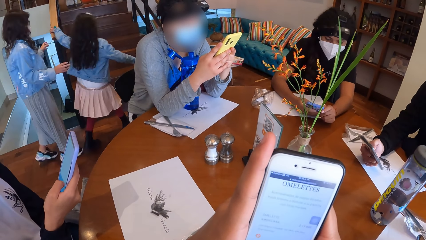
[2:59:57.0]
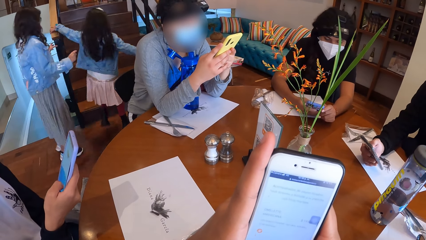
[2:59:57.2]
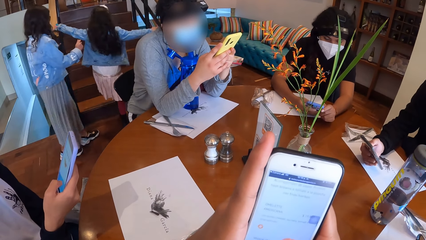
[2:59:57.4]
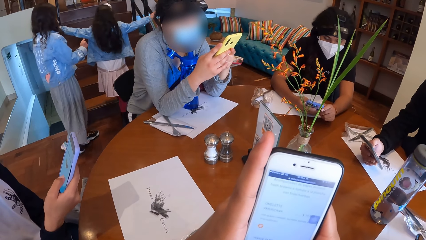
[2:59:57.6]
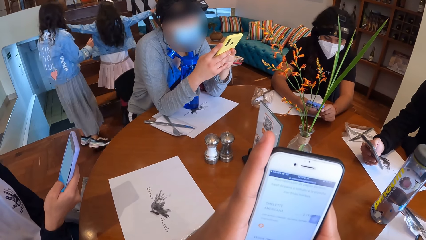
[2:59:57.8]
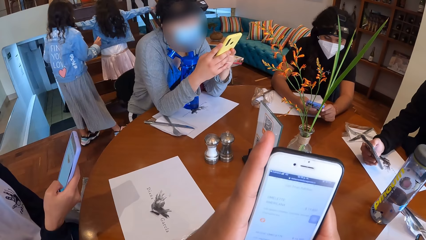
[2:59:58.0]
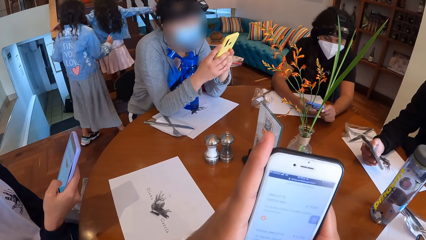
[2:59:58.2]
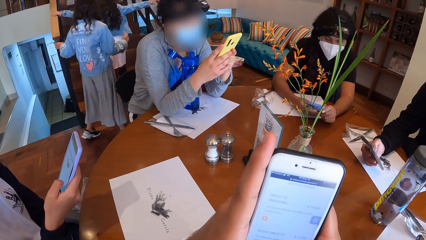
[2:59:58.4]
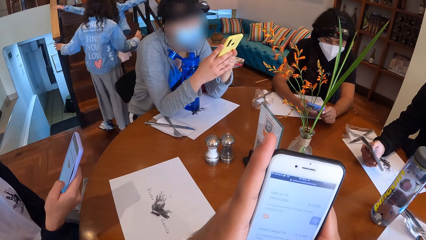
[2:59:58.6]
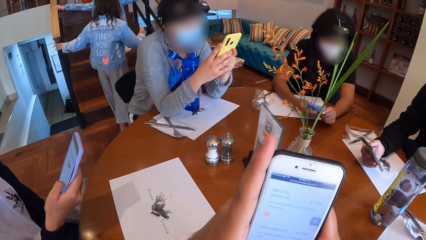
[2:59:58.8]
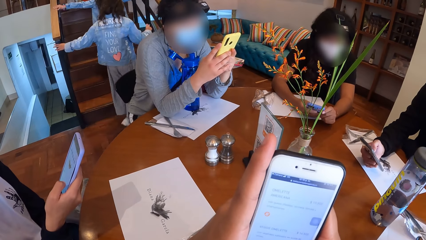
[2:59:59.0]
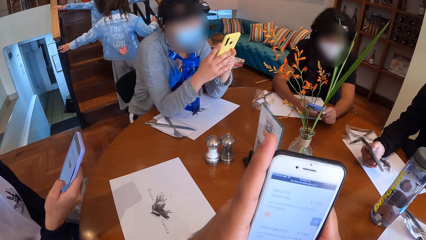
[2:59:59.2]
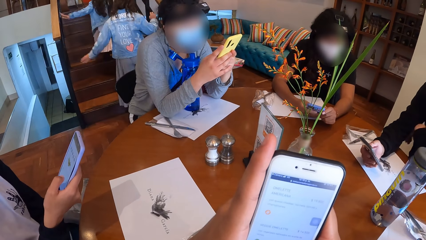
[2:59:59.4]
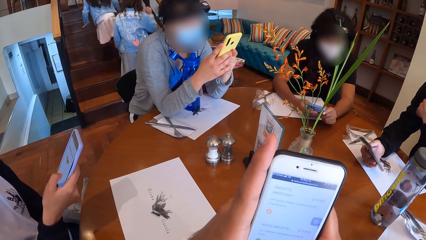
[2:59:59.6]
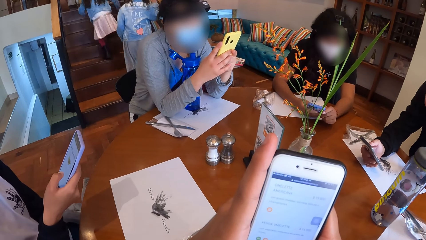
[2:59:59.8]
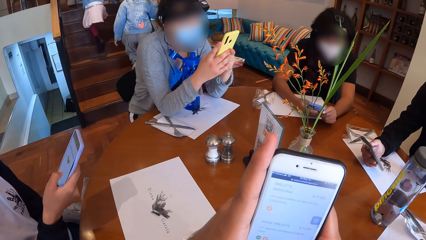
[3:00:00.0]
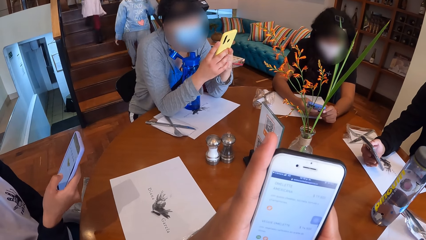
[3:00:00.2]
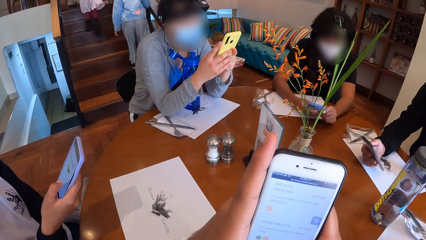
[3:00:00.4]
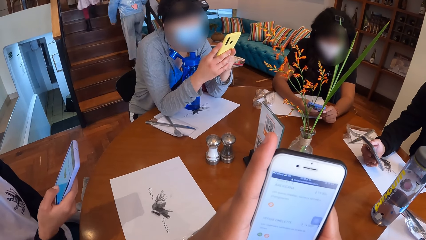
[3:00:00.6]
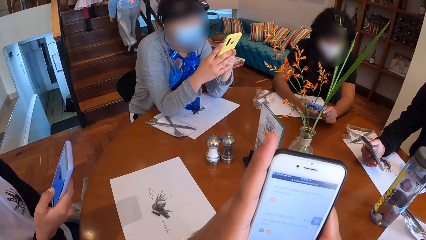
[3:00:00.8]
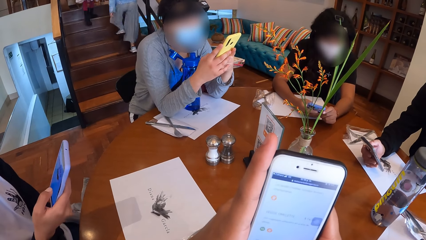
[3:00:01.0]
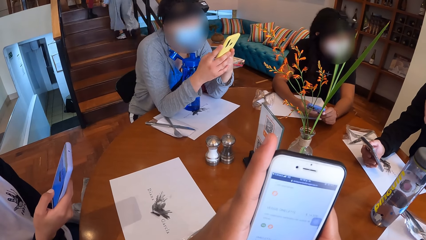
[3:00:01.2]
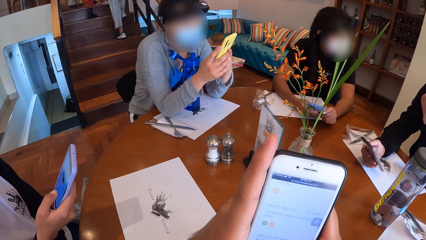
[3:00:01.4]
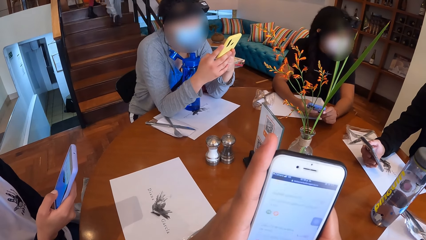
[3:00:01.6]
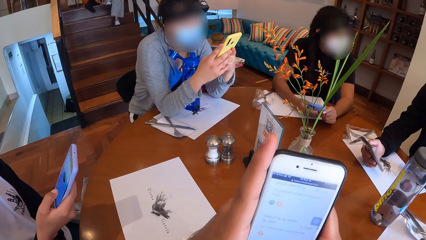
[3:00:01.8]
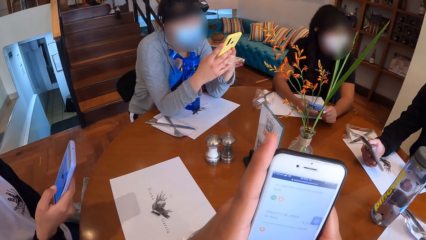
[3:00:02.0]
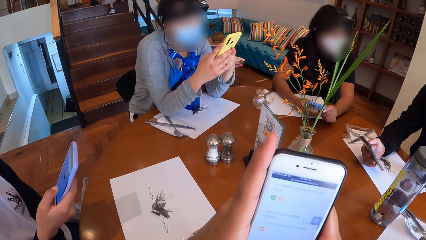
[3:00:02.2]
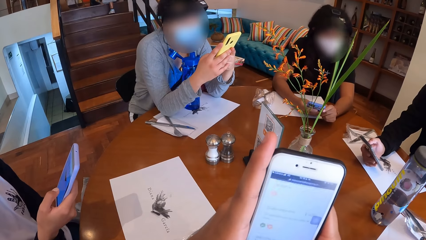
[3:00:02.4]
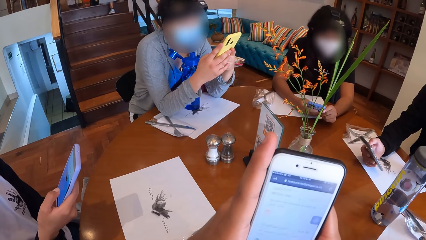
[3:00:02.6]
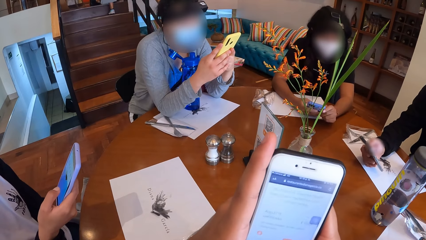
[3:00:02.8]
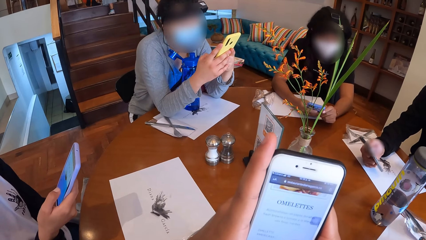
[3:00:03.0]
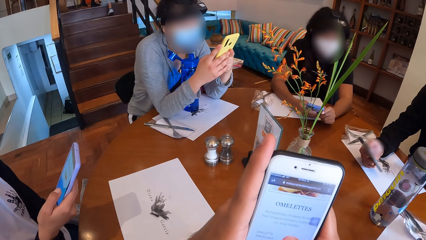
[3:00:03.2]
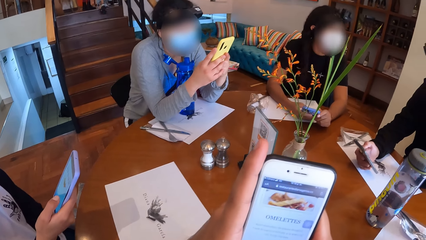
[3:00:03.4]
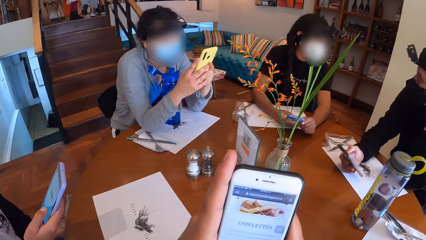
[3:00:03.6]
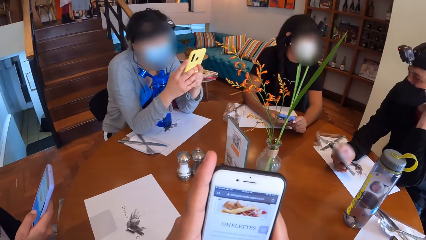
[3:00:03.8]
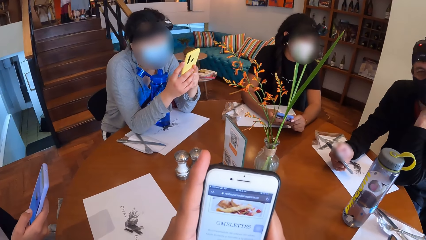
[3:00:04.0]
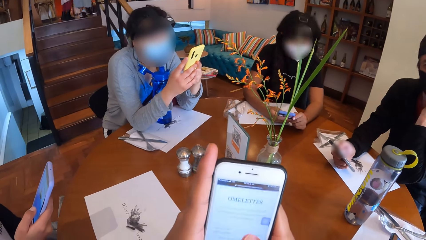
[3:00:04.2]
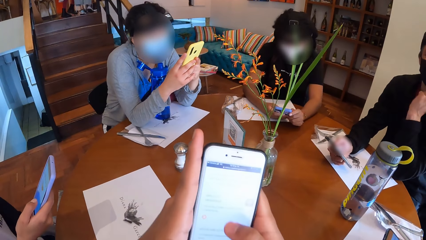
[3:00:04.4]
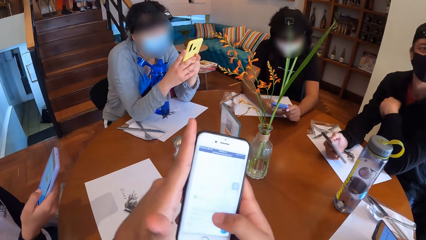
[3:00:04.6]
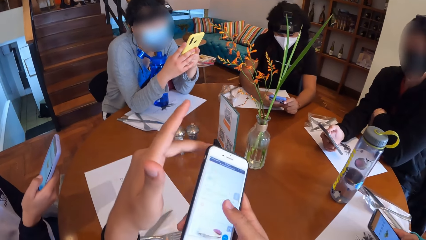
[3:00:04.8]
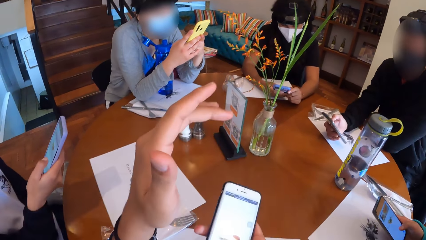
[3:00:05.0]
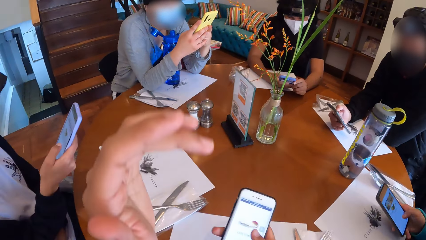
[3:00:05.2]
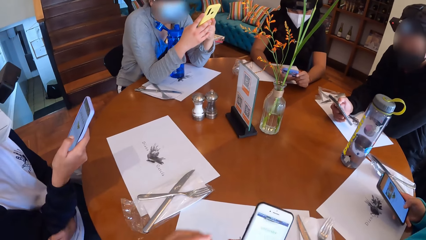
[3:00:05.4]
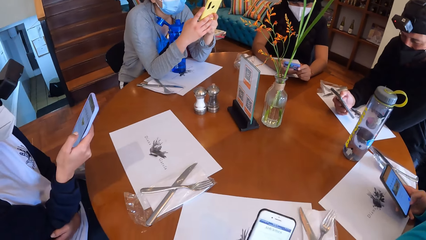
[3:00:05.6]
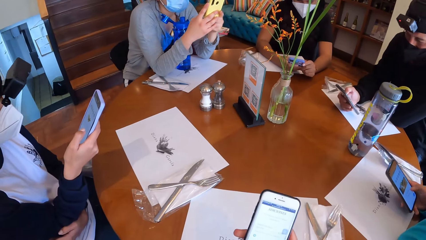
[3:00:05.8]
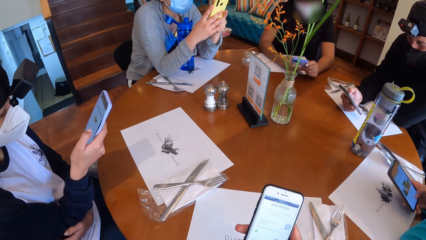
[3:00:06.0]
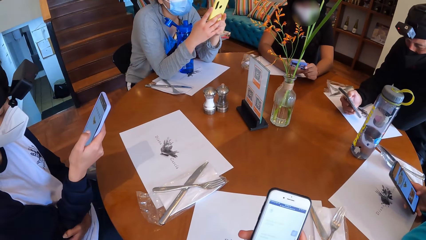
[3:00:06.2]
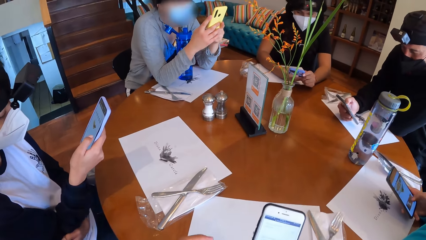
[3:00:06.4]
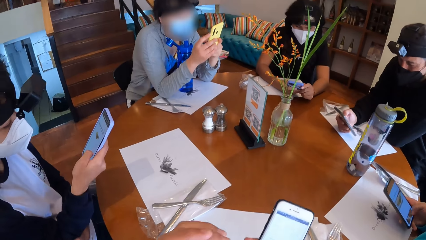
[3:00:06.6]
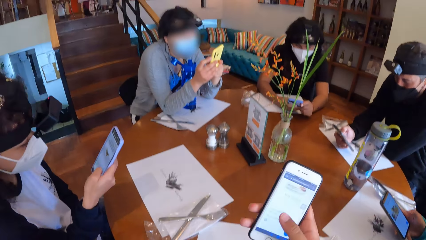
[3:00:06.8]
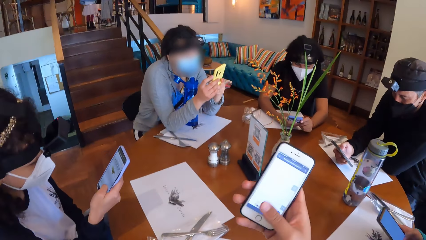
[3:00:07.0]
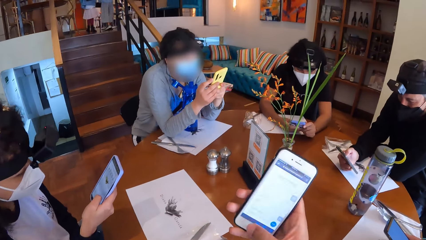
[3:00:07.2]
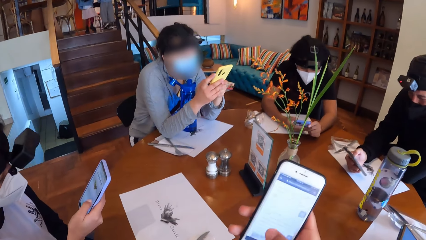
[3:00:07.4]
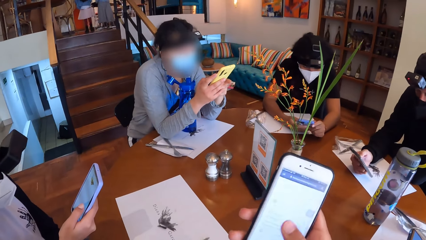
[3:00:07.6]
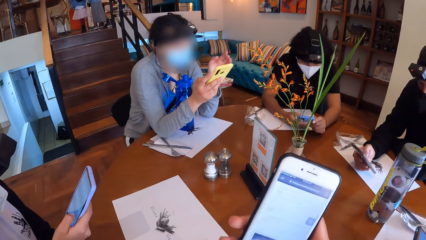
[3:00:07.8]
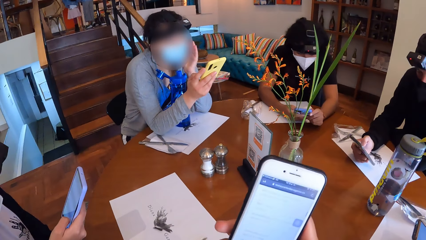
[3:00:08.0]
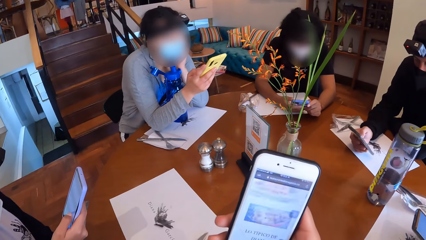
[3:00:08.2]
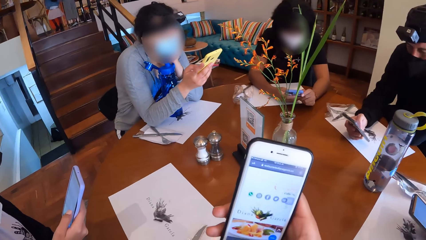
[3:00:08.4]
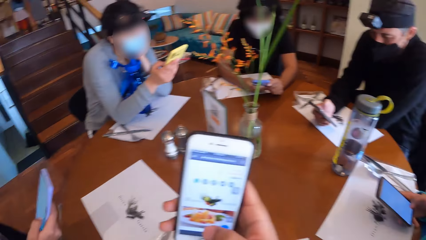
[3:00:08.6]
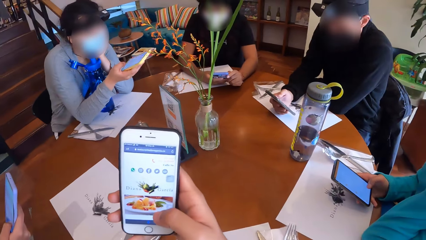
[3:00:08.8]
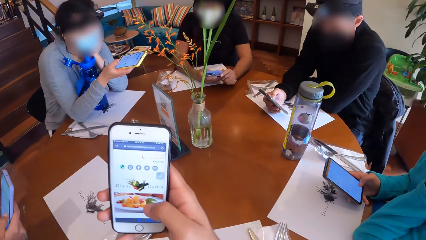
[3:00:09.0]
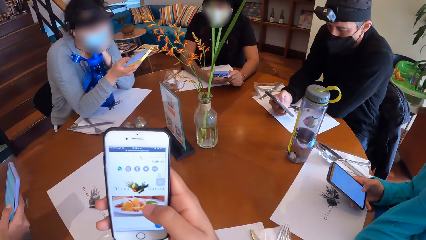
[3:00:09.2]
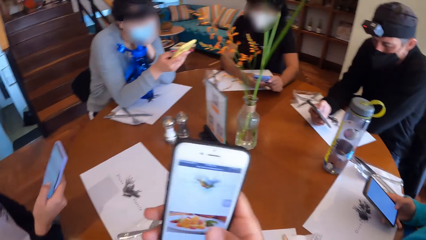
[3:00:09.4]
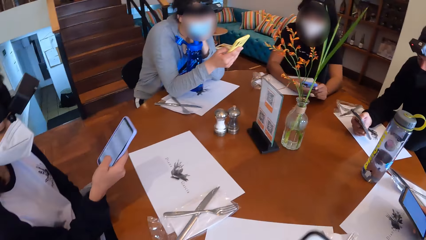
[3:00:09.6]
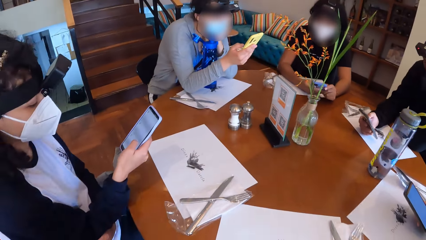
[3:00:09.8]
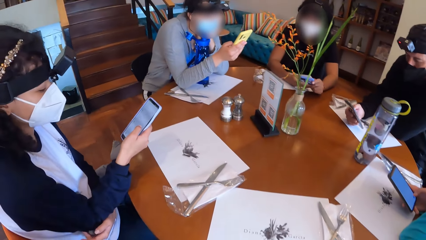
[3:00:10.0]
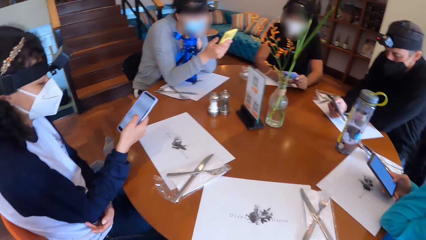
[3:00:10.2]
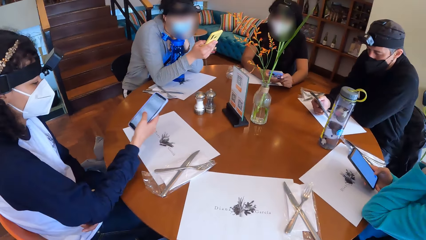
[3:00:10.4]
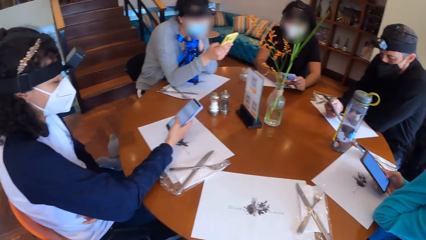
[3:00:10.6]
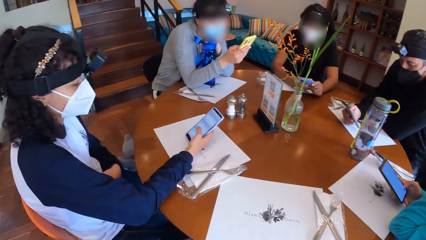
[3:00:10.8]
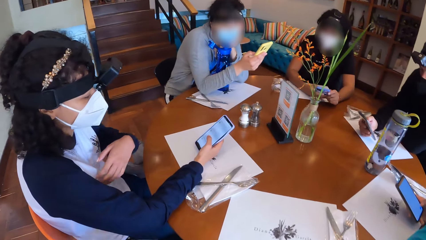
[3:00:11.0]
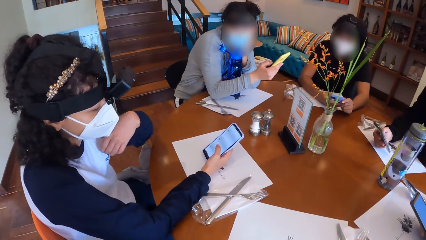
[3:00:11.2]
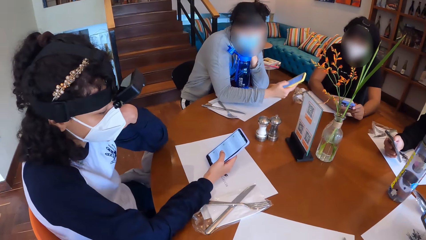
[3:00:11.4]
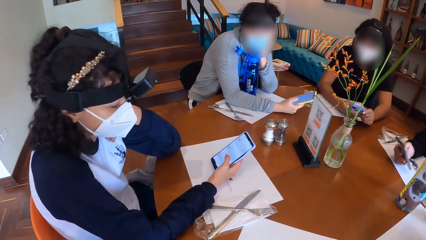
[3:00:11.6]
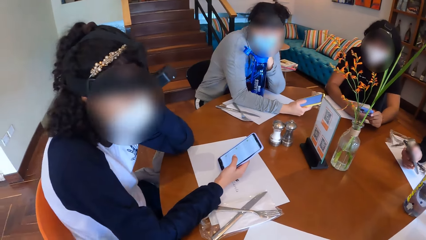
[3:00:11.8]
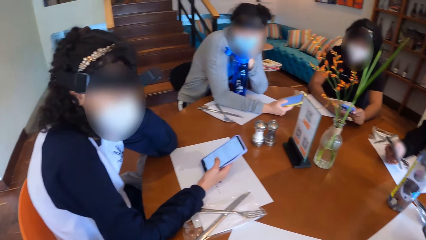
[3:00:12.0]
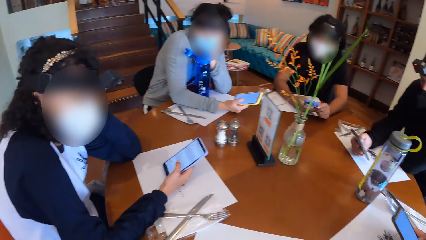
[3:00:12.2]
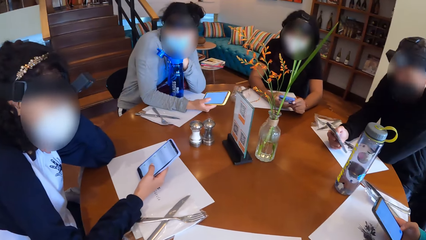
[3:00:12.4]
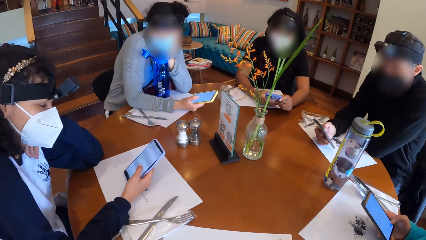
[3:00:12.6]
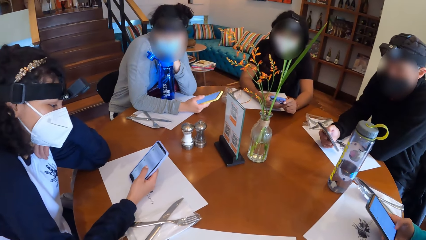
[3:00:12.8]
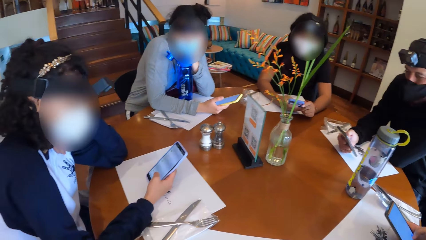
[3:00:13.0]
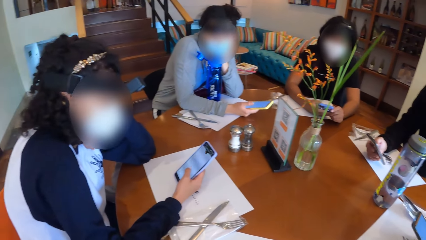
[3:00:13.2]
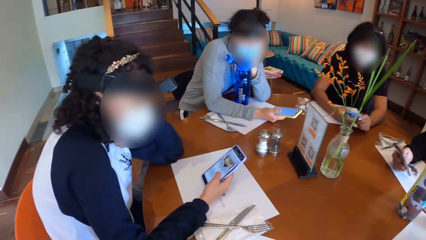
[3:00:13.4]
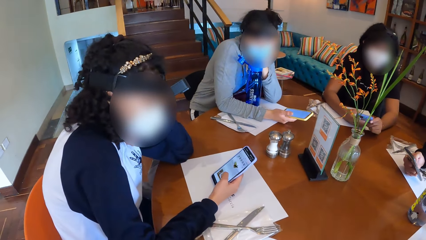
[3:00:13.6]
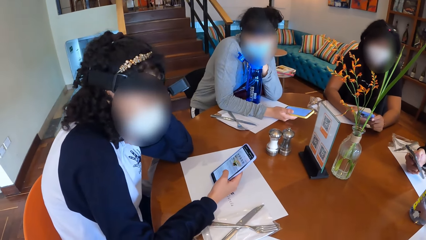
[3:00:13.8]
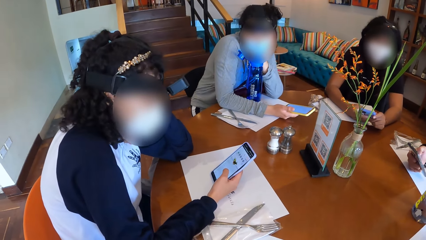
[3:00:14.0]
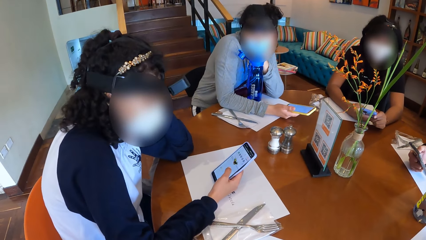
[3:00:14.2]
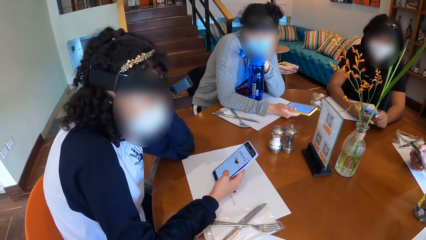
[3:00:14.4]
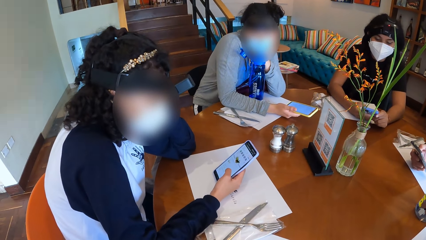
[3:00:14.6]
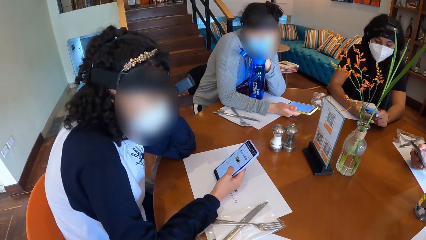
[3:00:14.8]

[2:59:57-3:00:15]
A man moves his left hand. The man brings down his left hand. A woman operates the phone with her right hand. Another woman places her left hand on her face. A third woman places her right hand on the table. The second woman places her right hand on the table. The third woman places her left hand on her face and places her left elbow on the table. The camera wearer looks around.
